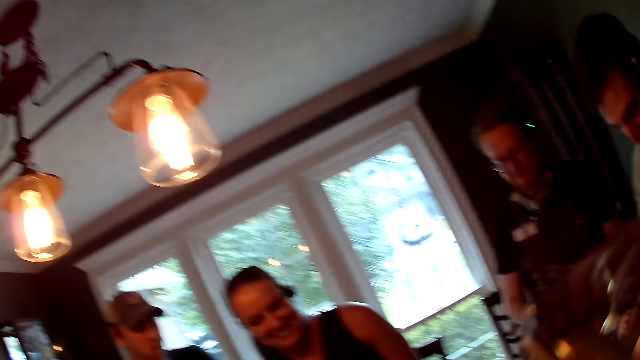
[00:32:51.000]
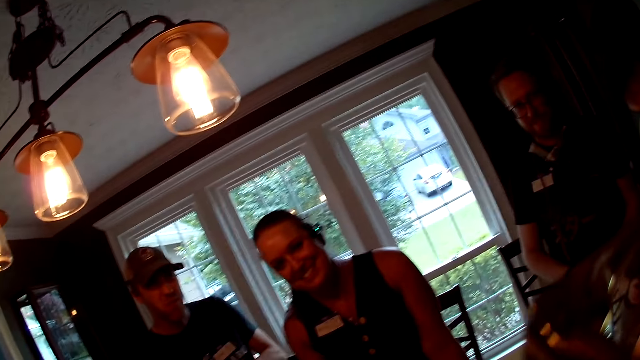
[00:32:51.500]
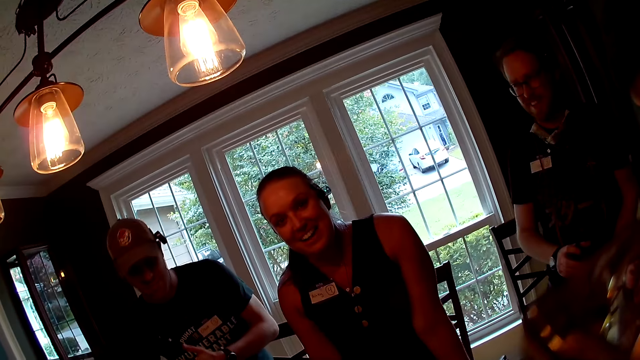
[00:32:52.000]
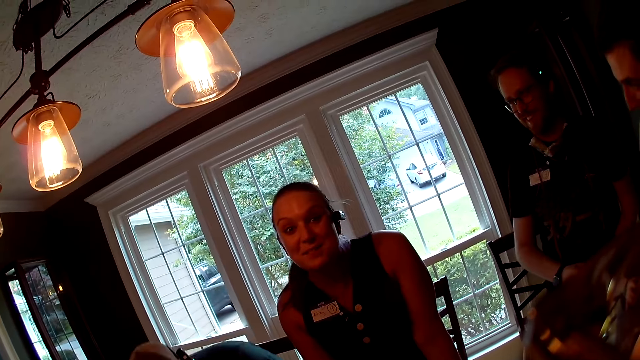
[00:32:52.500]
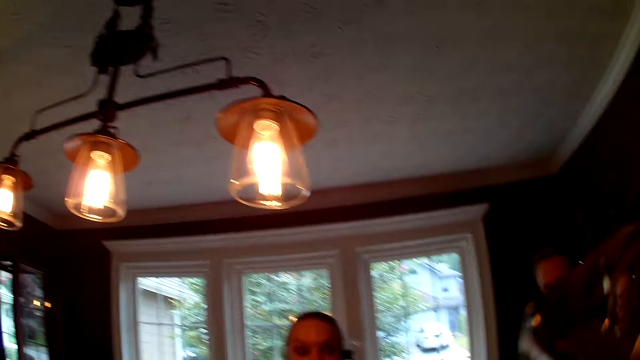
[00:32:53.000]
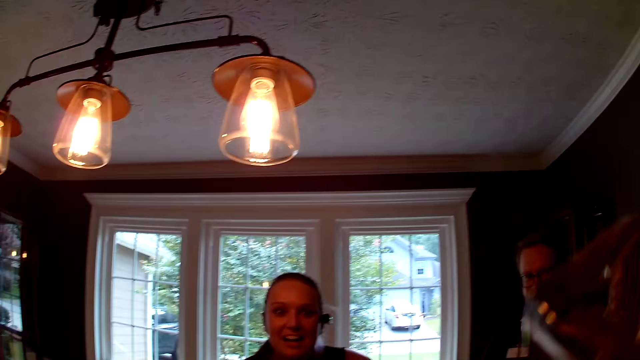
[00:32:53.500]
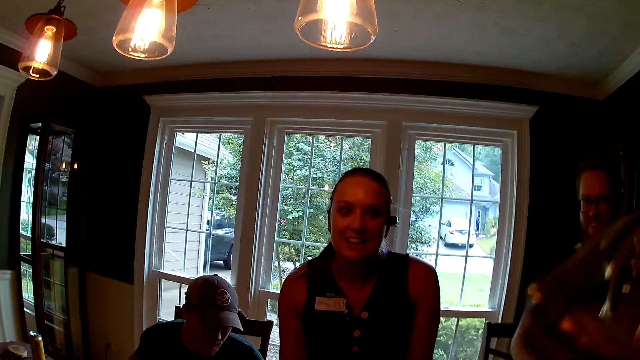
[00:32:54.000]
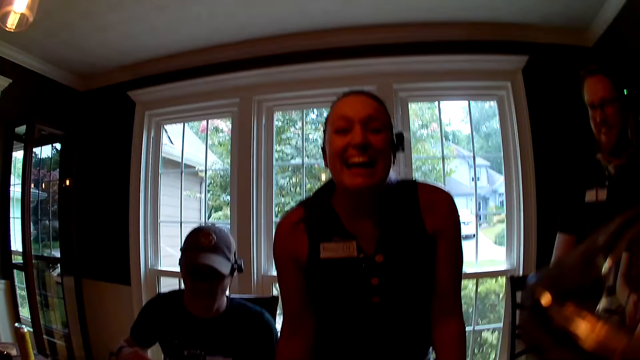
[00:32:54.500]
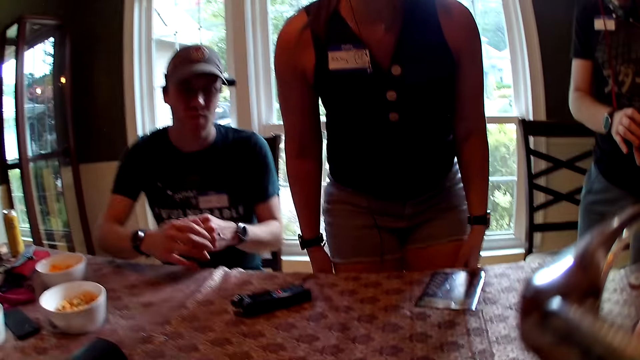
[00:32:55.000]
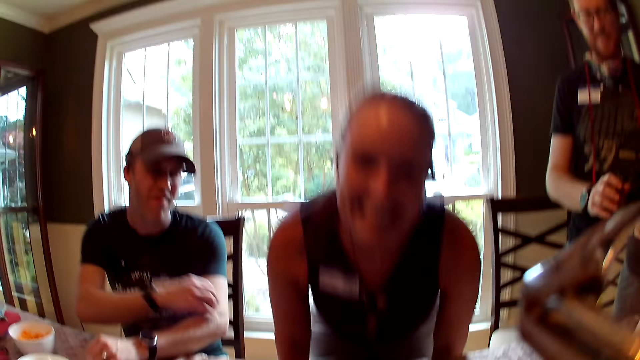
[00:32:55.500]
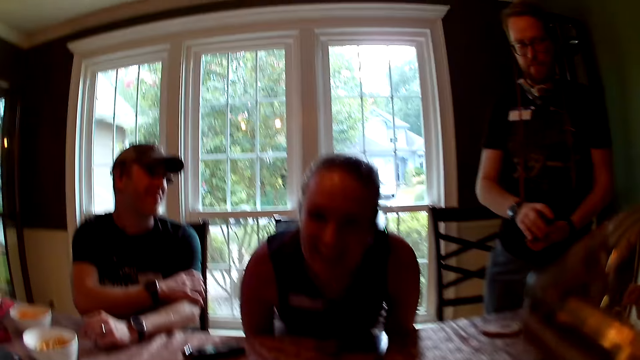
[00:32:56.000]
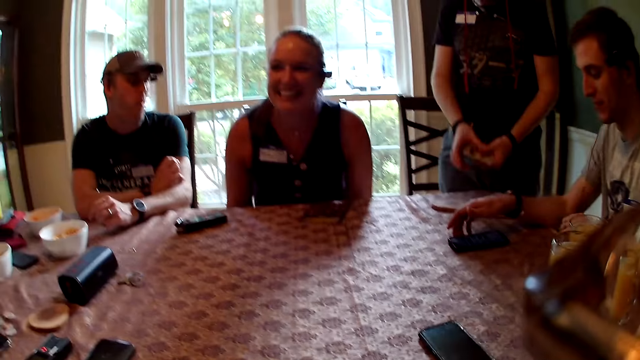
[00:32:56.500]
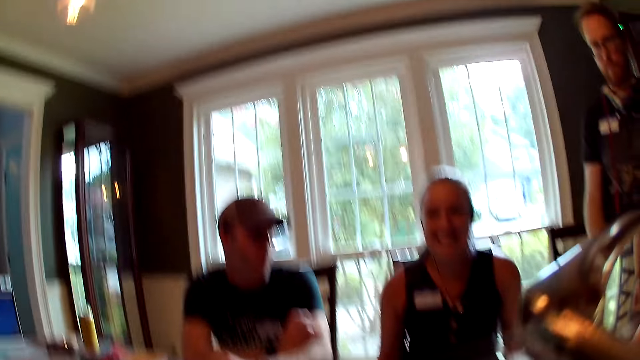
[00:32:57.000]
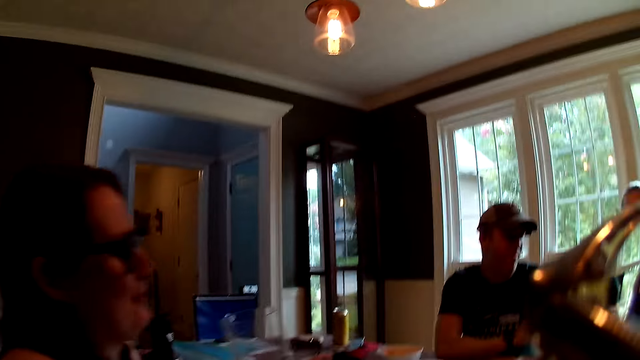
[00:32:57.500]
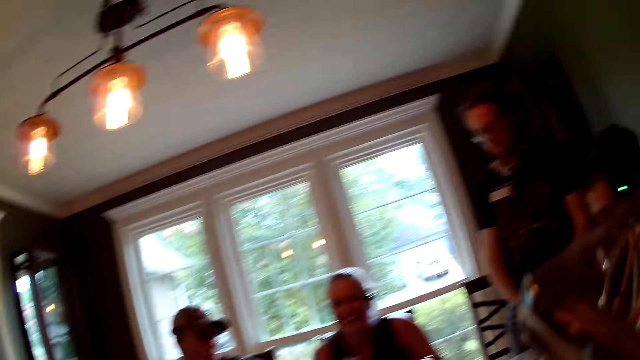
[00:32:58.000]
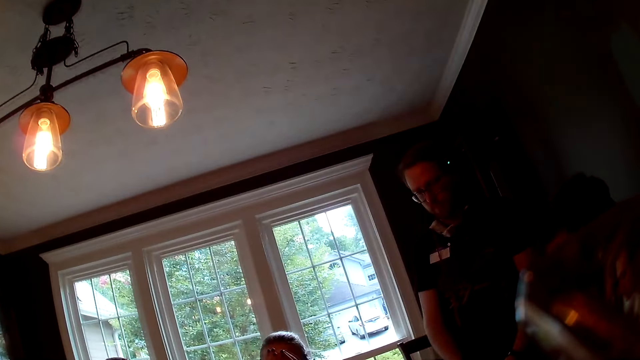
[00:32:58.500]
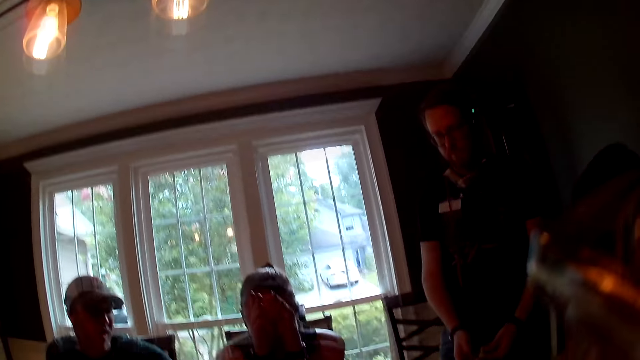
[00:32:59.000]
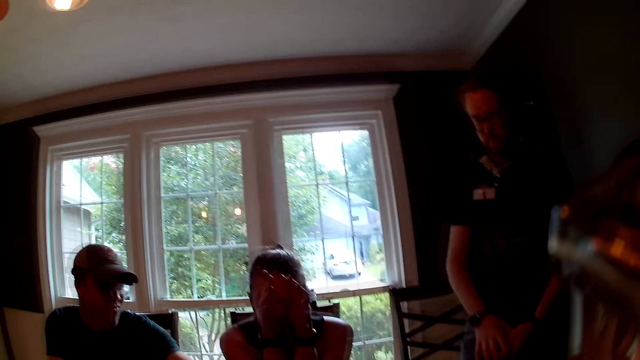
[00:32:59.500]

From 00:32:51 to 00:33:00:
The camera wearer talks to the woman. The man sits on a chair close to the table. The camera wearer sits down. The woman sits on a chair close to the table.

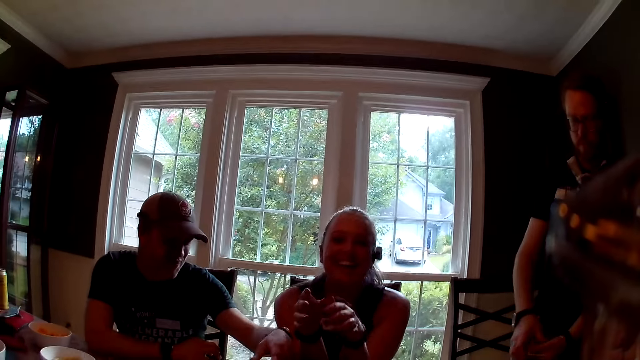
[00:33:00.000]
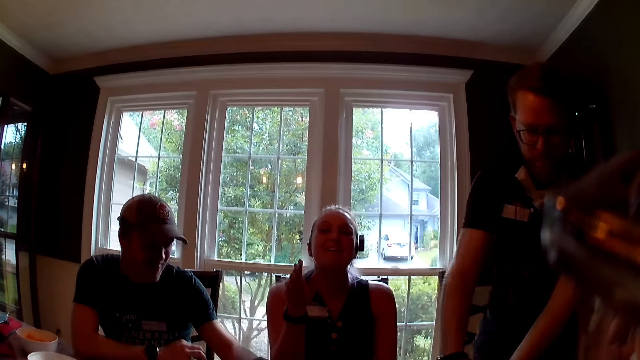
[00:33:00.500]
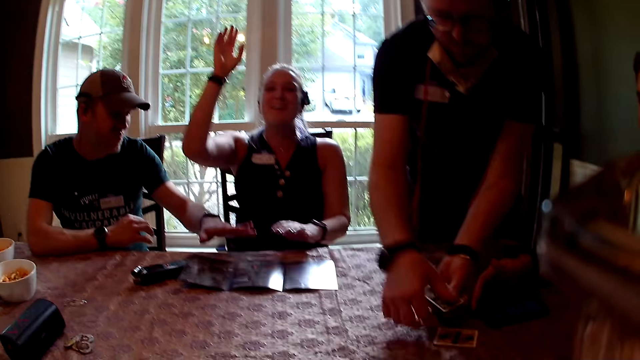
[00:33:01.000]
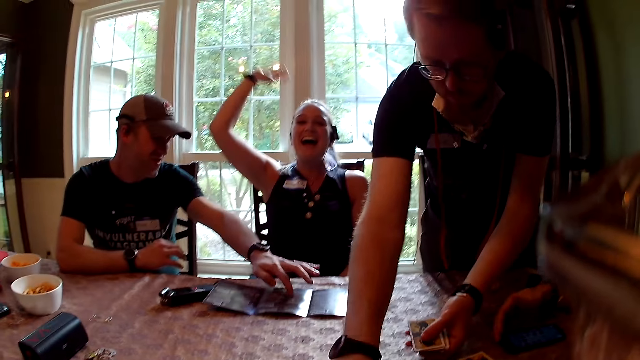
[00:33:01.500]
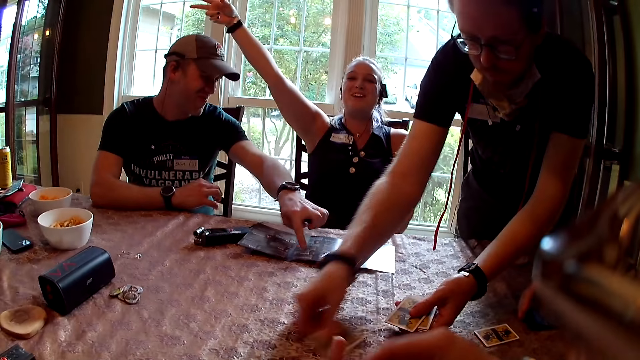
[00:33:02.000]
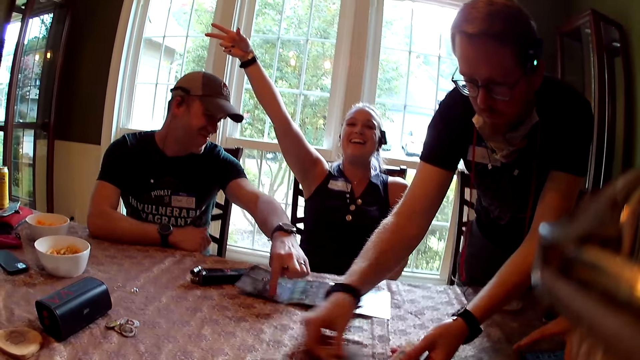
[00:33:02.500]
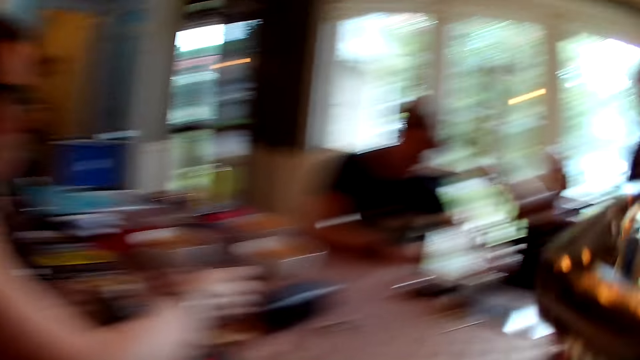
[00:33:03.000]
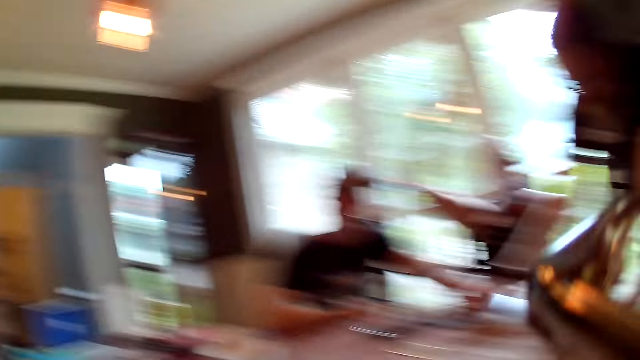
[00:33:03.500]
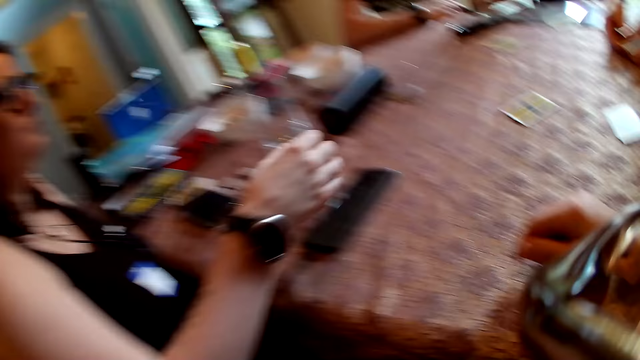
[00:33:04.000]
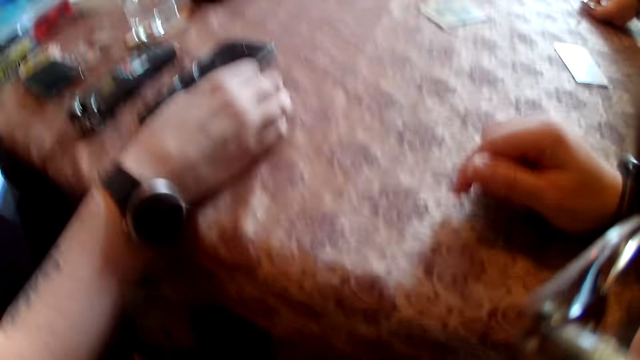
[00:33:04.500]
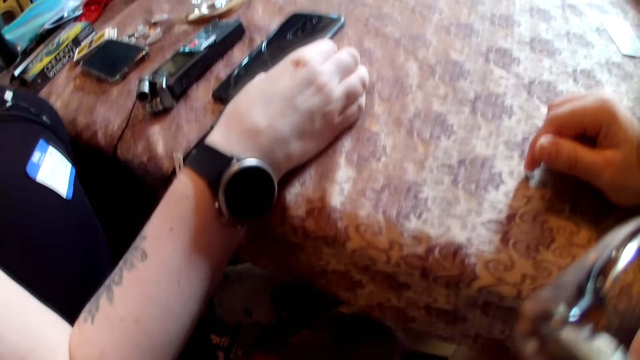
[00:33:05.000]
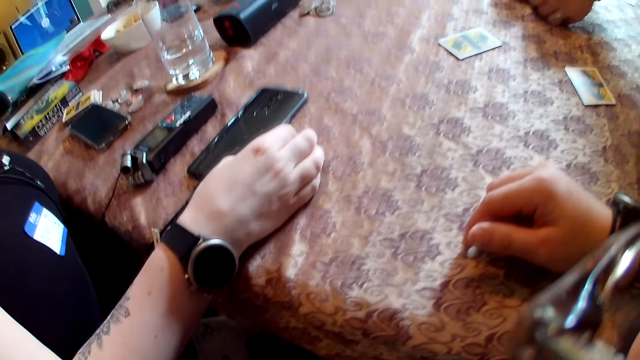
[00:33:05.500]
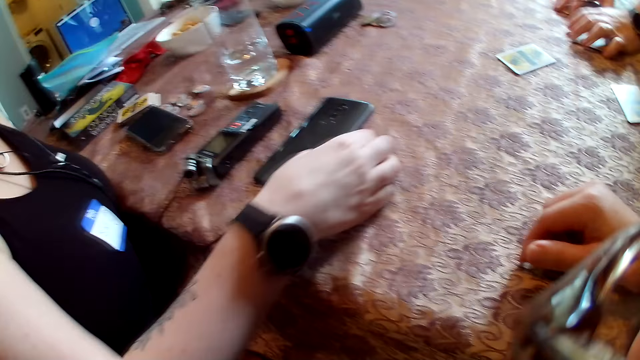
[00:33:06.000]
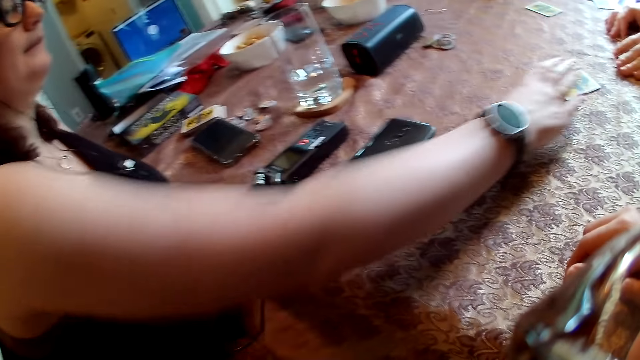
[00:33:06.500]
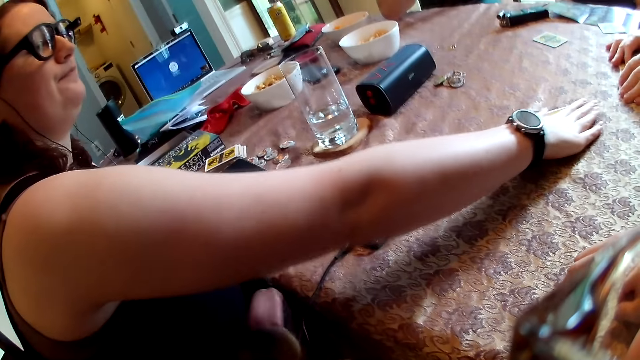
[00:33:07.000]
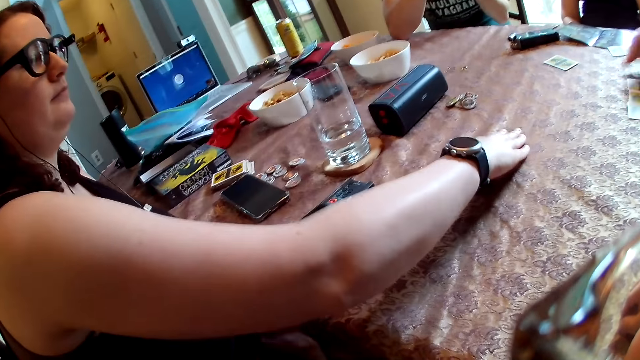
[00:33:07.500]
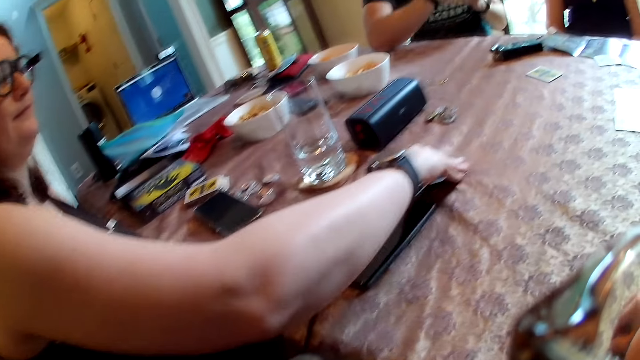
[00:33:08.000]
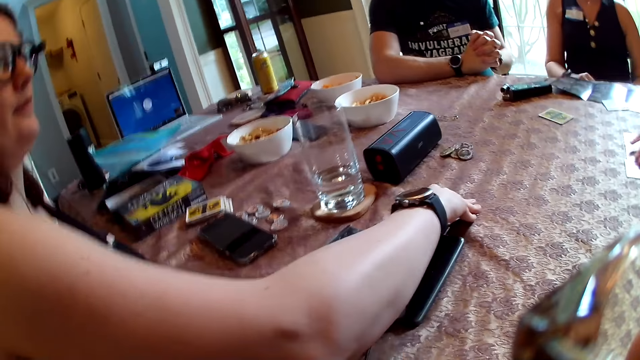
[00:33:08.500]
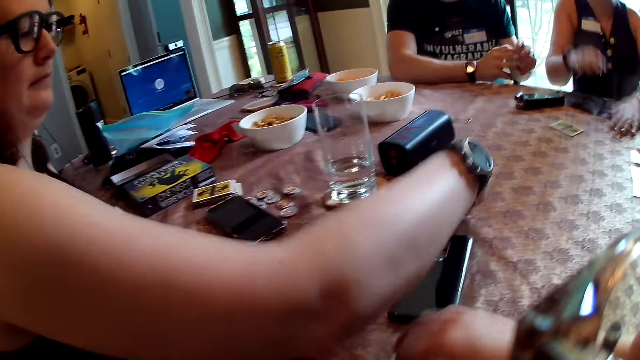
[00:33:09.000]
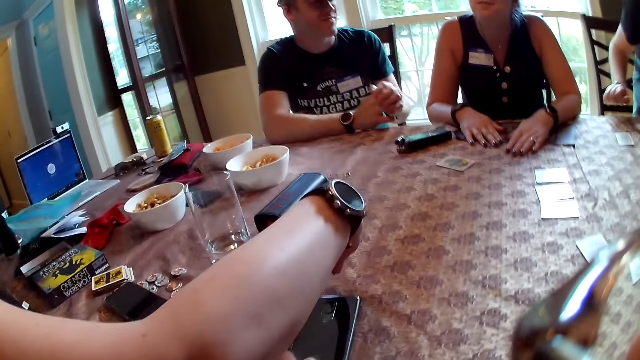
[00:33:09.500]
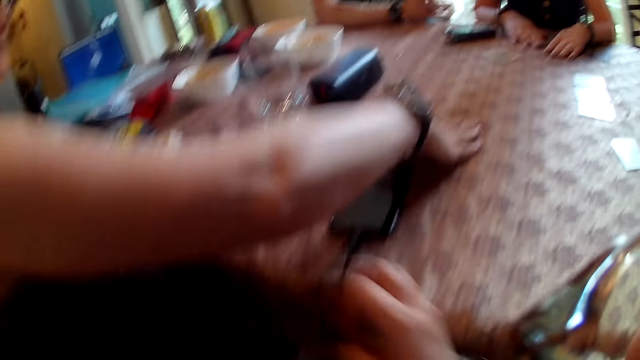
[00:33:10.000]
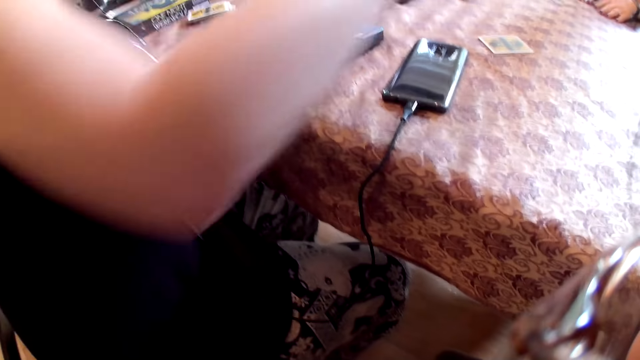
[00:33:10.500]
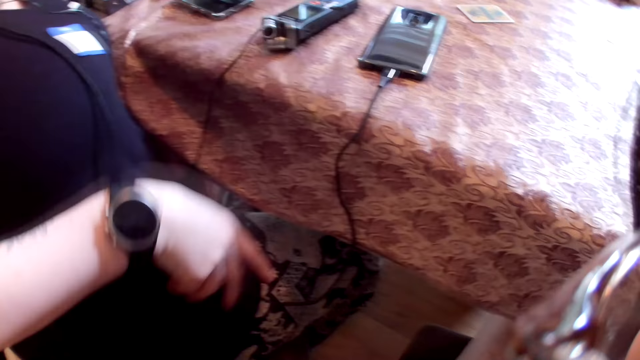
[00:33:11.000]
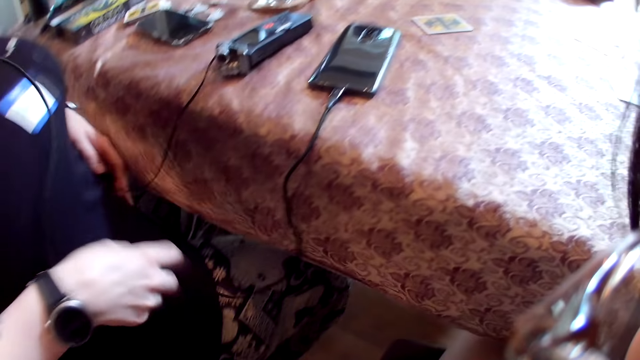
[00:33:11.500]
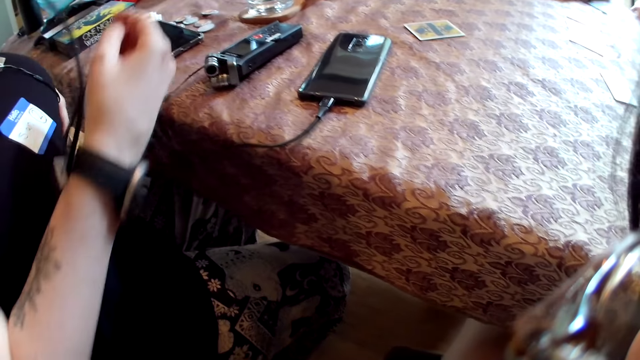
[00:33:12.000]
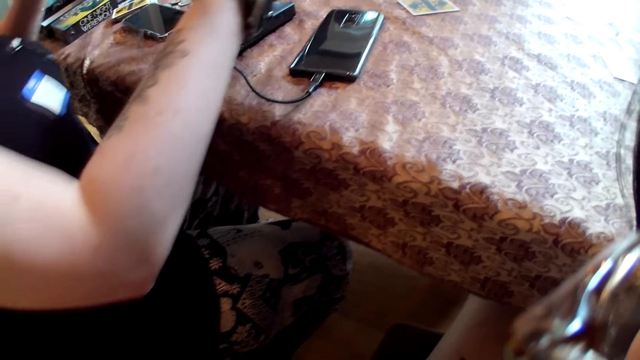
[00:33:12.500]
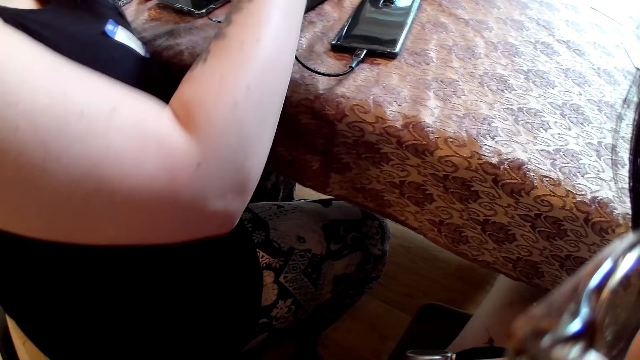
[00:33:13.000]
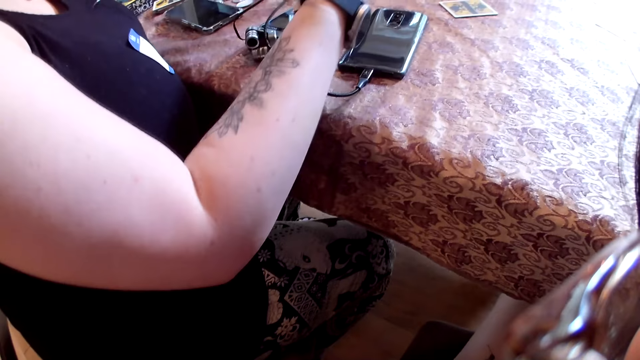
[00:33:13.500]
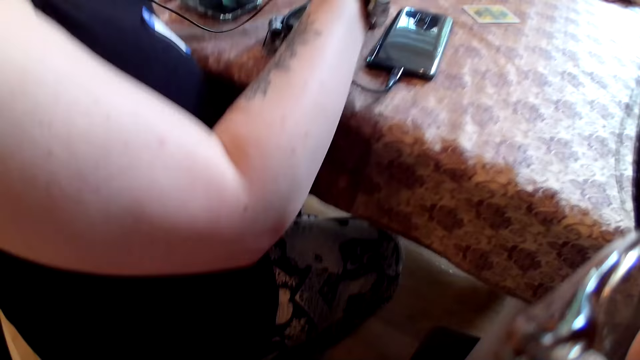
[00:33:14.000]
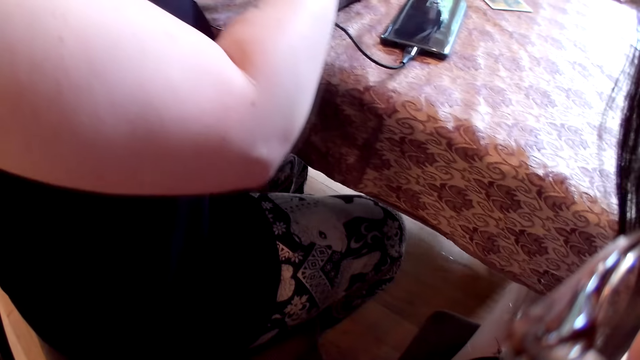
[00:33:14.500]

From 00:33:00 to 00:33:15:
A man shares cards among the players on the table with both hands. The camera wearer looks around. The woman picks up a card from the table with her right hand. The camera wearer adjusts the wire. The woman drops the card on the table with her right hand.
